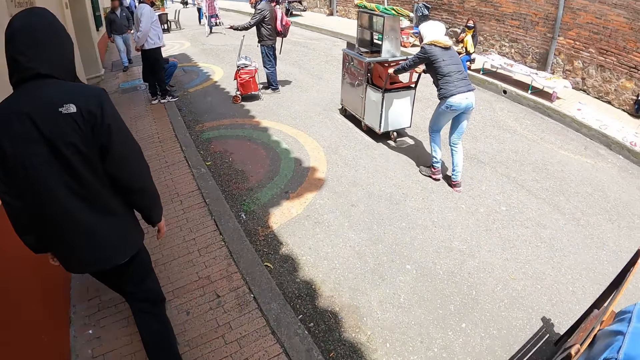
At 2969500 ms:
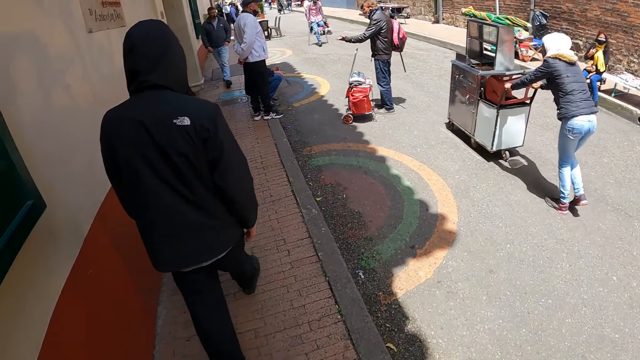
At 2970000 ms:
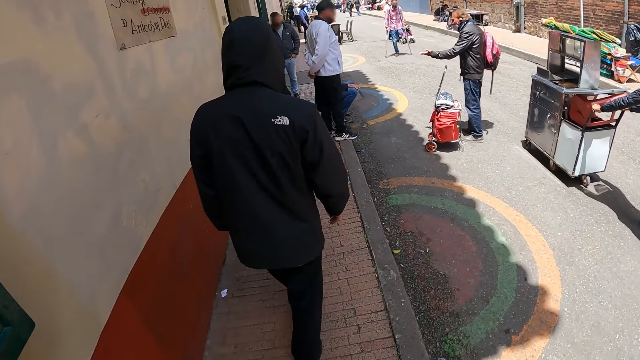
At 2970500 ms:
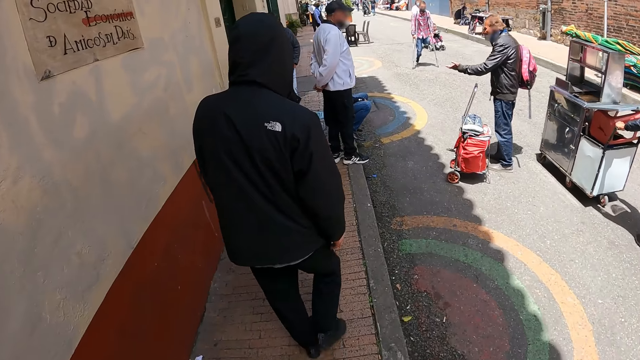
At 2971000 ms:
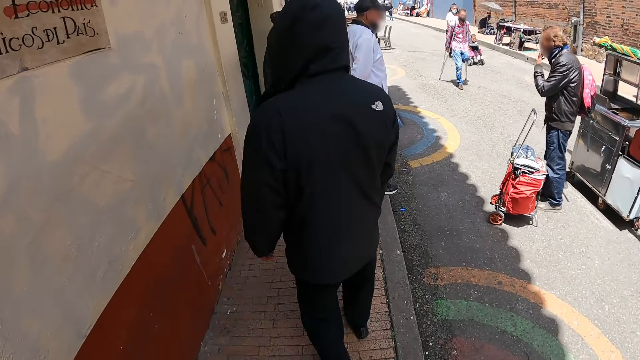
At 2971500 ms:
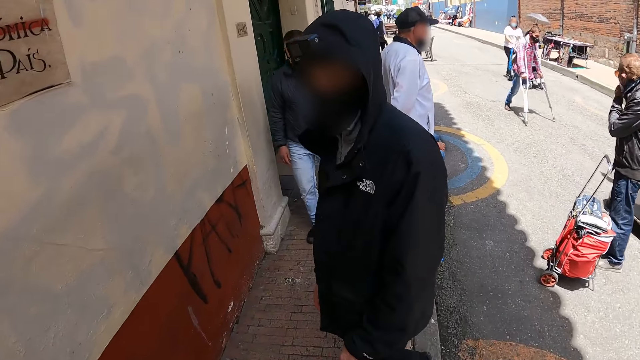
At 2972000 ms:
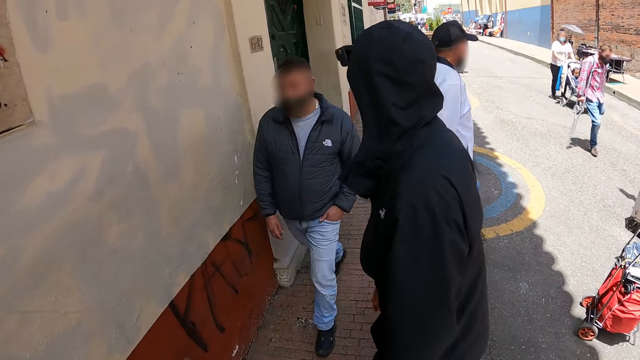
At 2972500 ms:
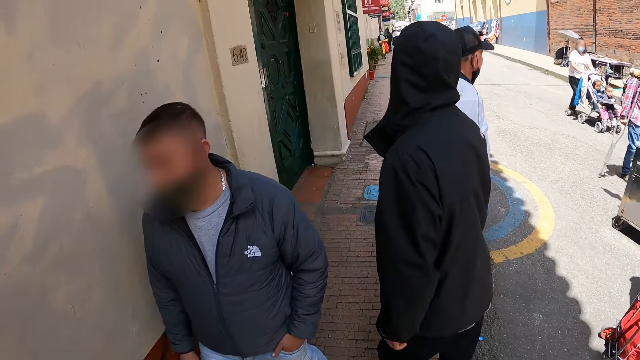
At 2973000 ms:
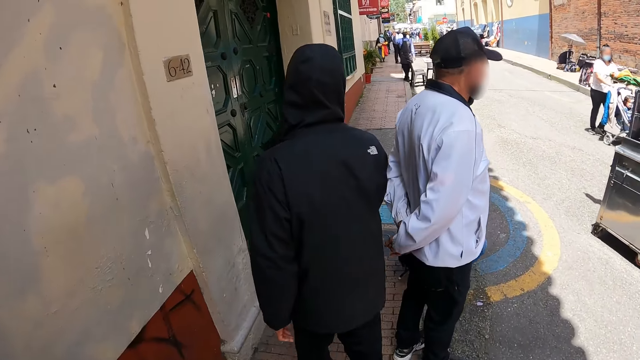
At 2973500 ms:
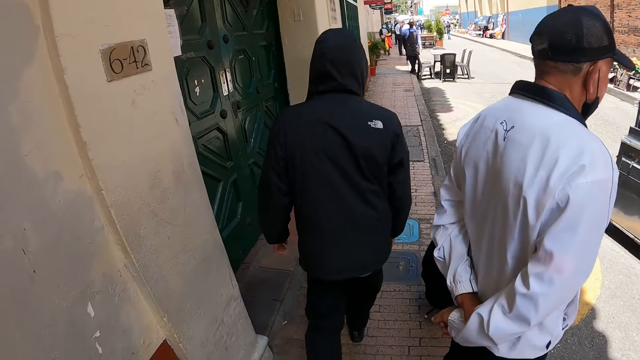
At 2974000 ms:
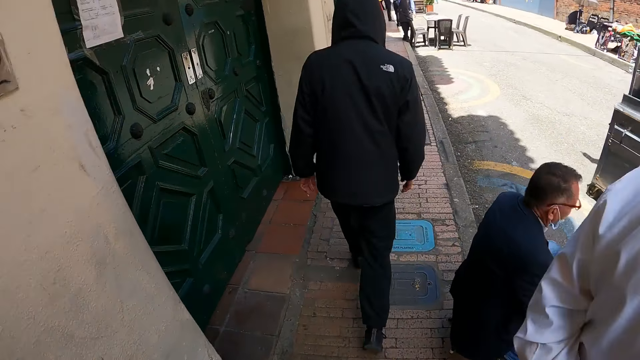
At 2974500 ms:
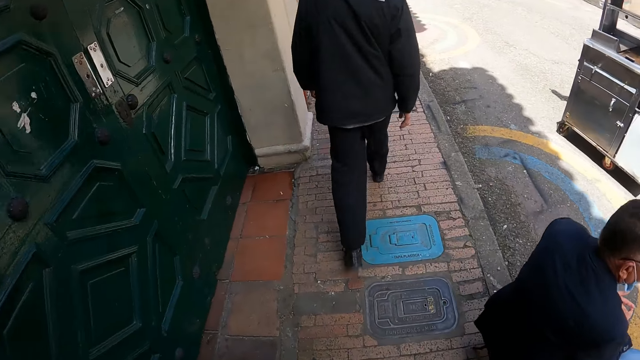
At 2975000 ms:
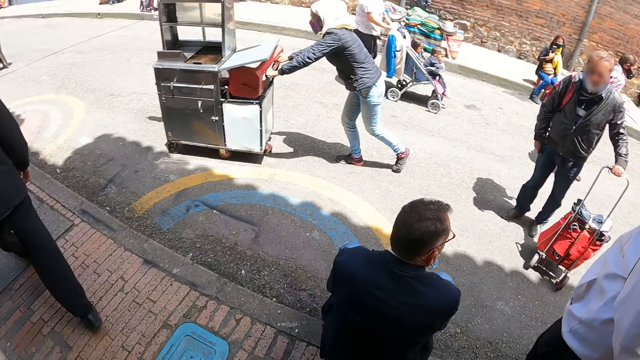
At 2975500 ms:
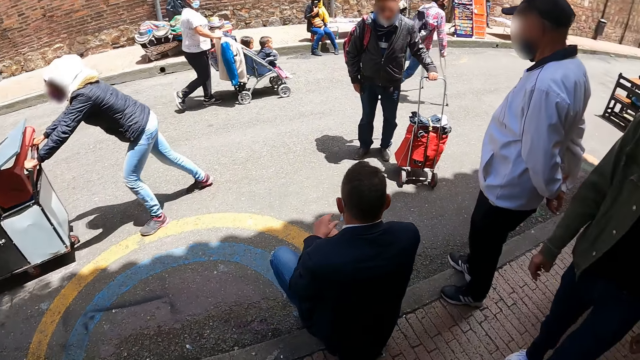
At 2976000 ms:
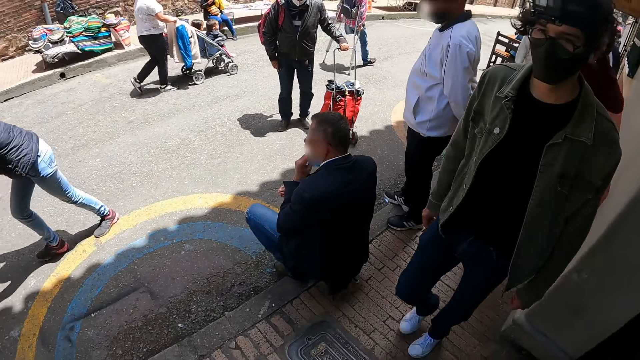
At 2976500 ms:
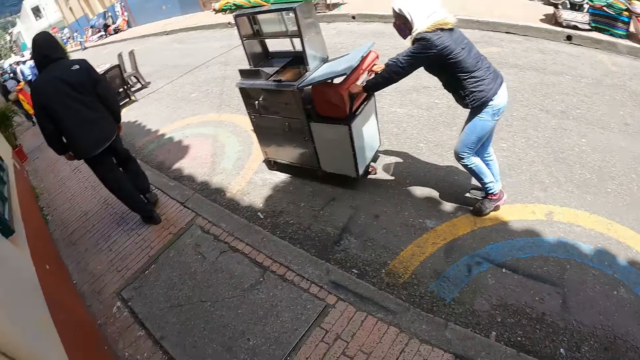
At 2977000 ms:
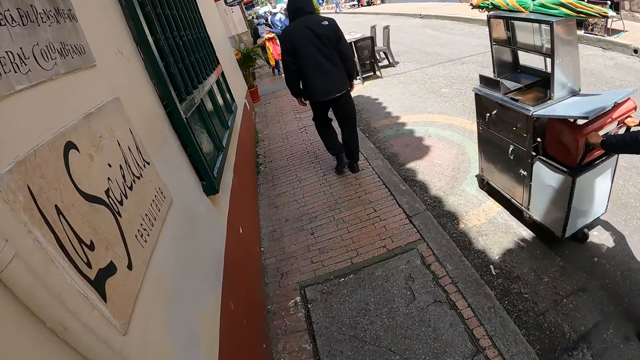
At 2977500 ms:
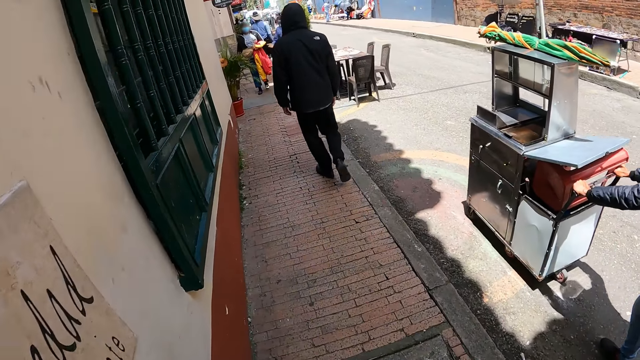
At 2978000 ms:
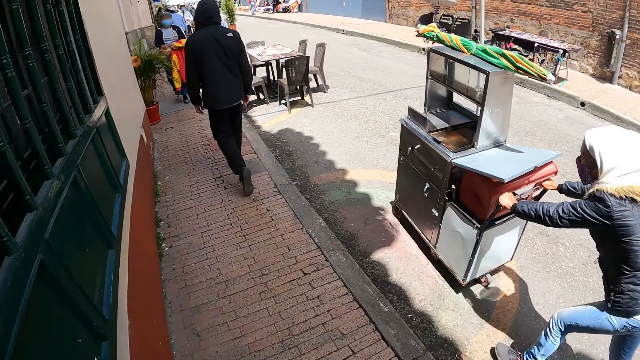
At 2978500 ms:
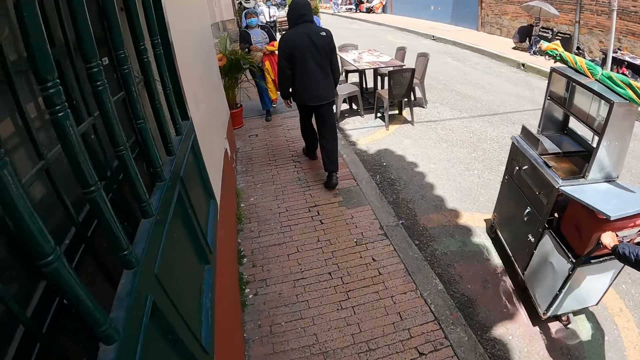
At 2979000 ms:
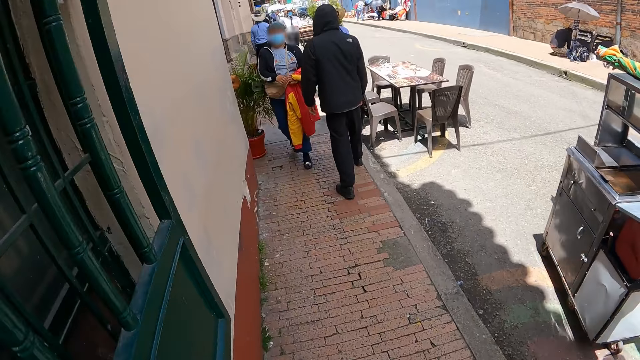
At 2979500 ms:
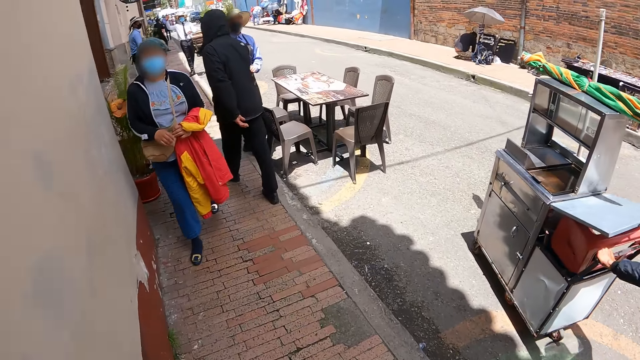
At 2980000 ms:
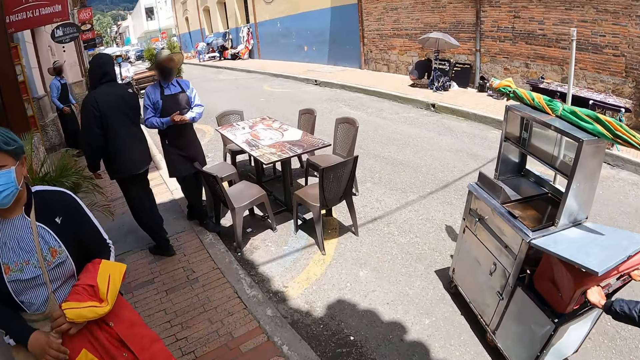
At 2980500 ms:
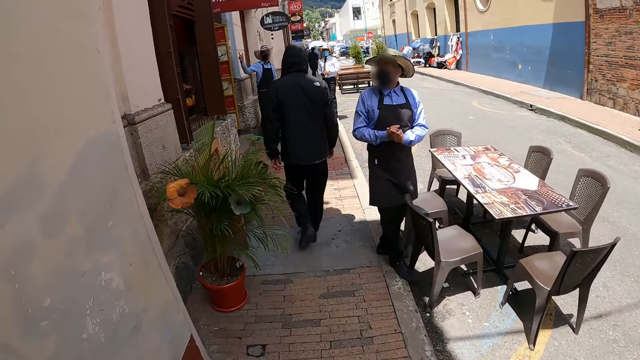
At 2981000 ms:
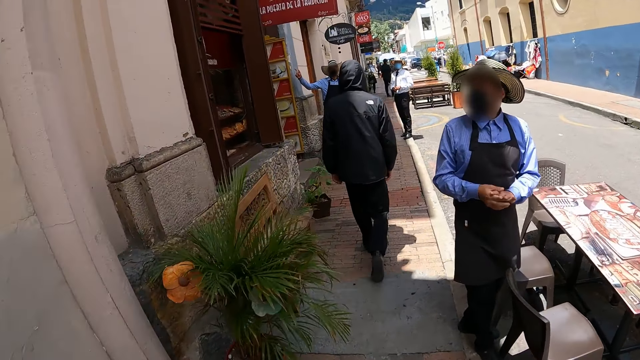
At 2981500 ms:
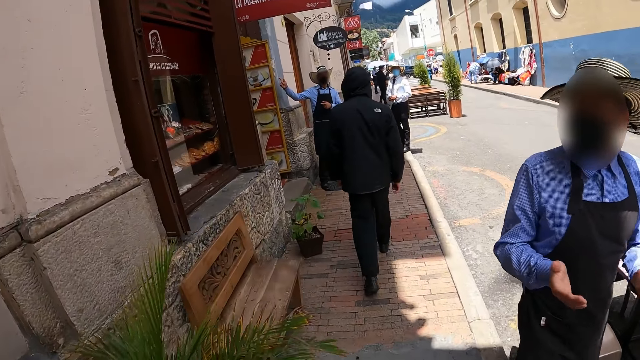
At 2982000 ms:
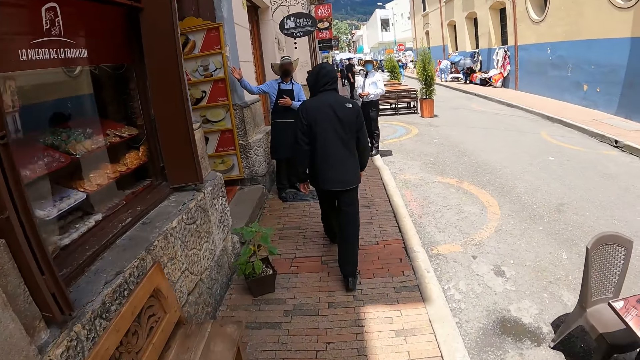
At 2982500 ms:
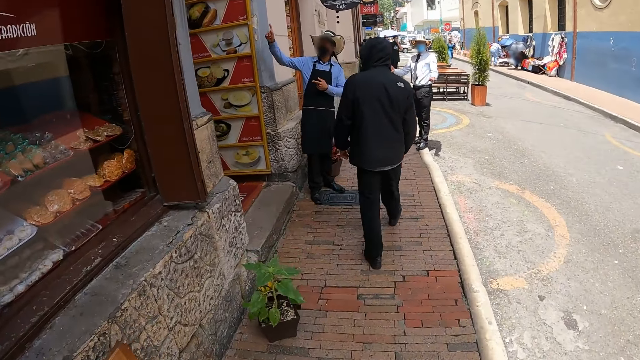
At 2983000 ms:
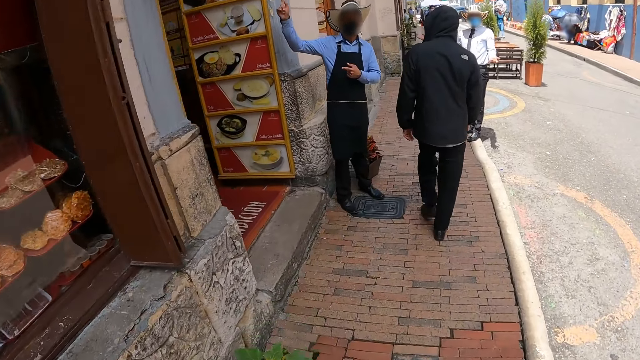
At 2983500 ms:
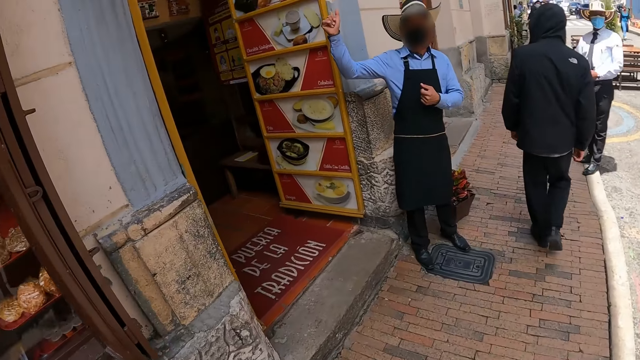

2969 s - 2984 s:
A man turns around. The man walks around. Another man walks around. The first man walks around.

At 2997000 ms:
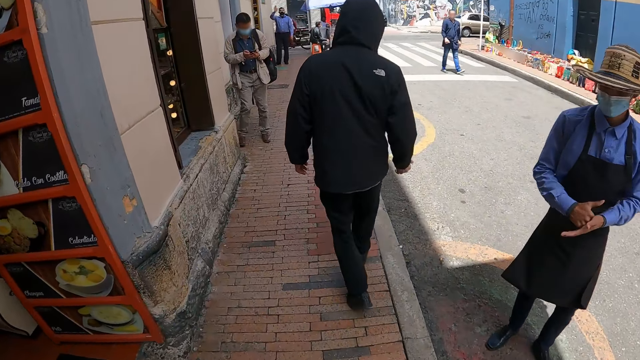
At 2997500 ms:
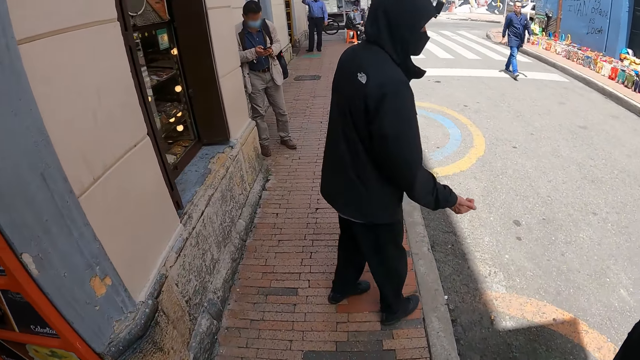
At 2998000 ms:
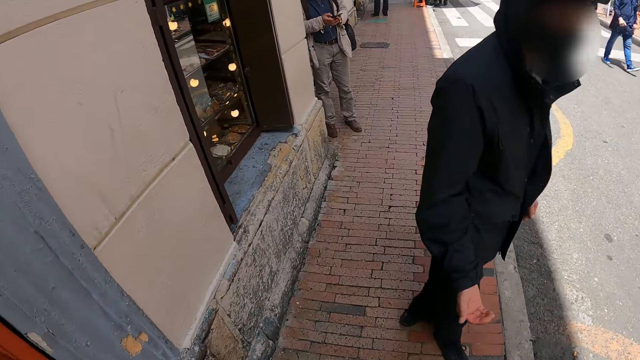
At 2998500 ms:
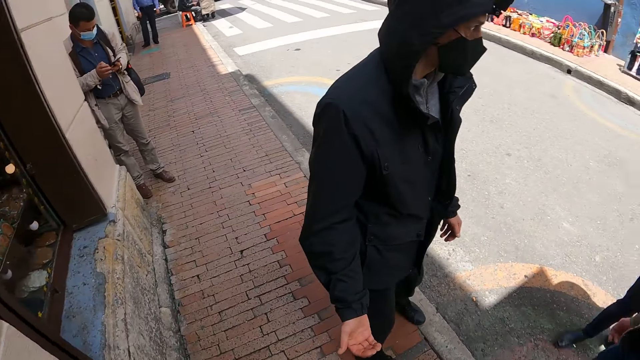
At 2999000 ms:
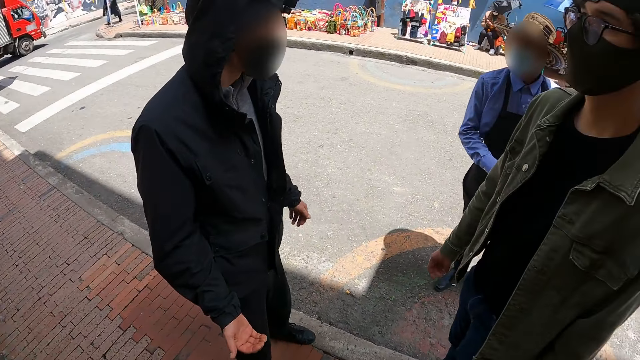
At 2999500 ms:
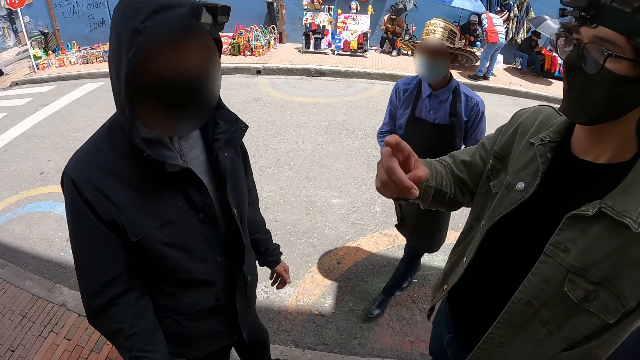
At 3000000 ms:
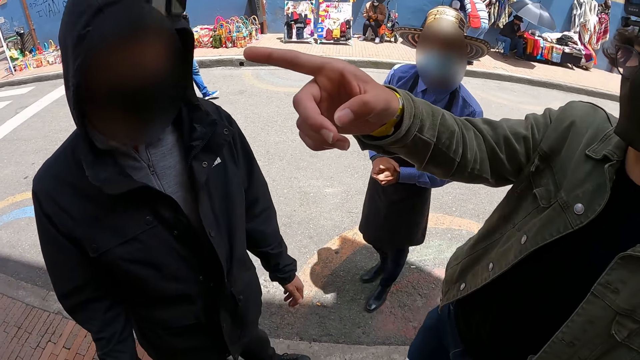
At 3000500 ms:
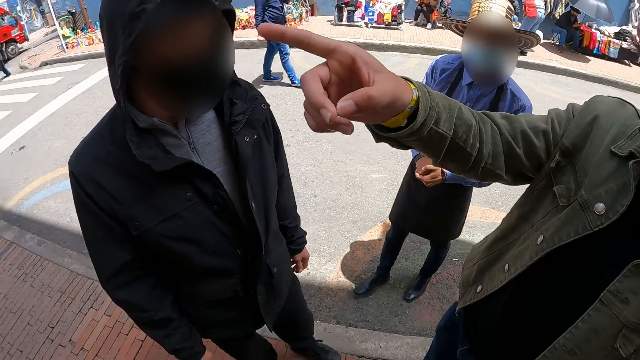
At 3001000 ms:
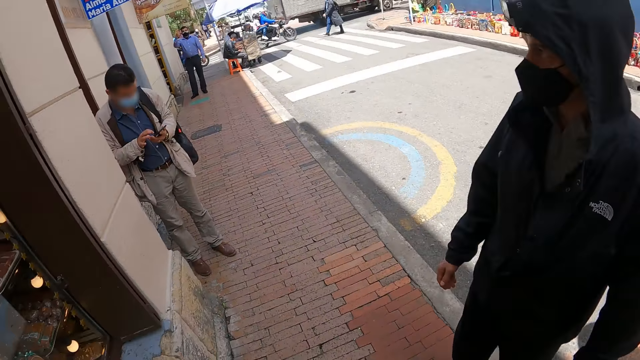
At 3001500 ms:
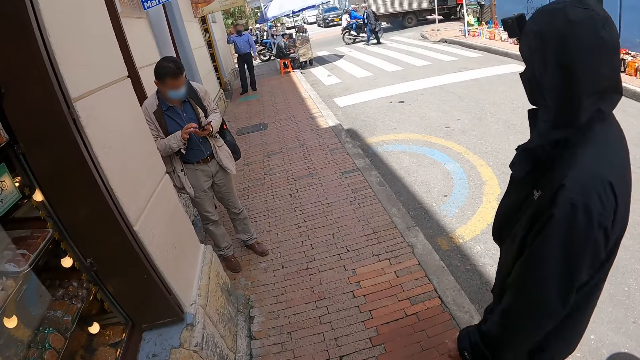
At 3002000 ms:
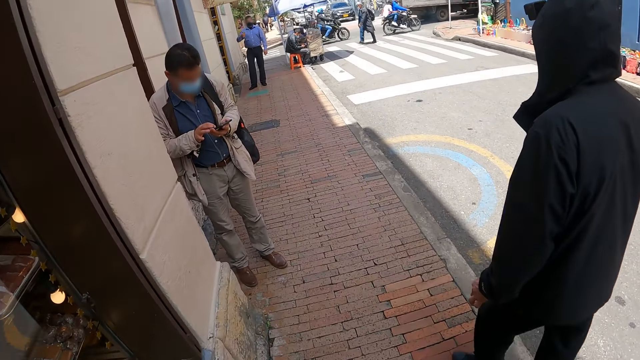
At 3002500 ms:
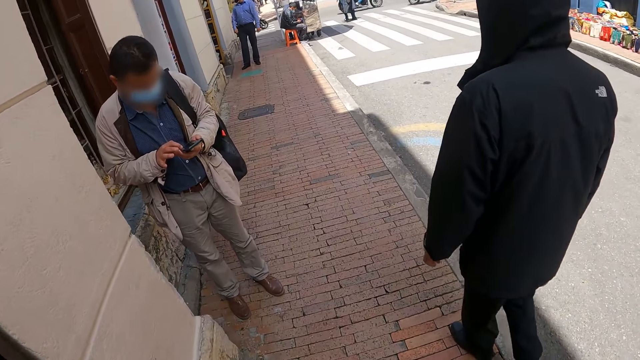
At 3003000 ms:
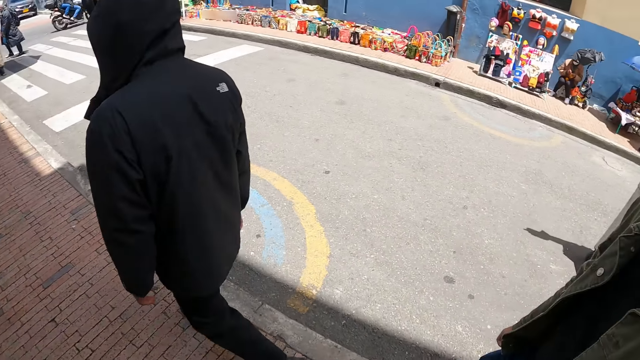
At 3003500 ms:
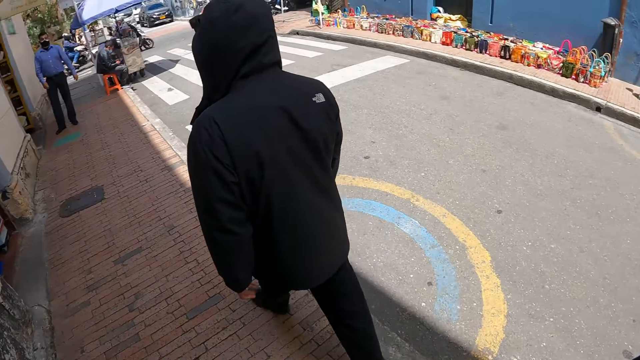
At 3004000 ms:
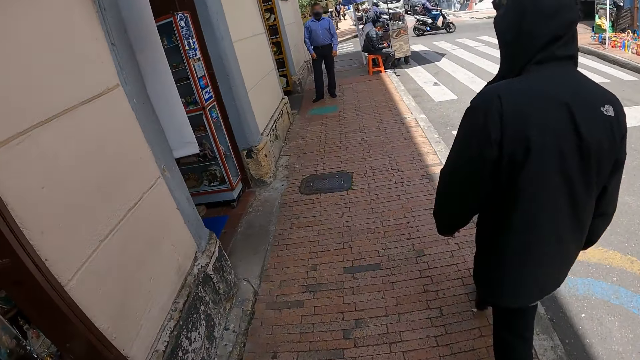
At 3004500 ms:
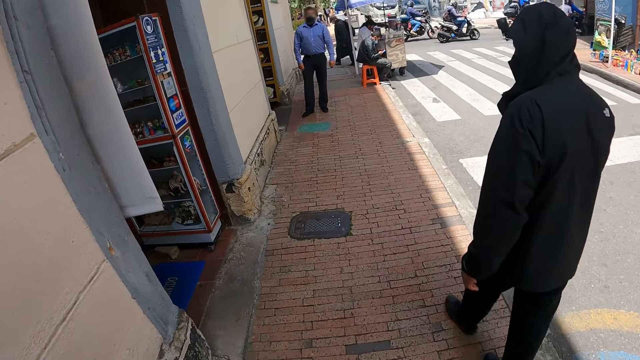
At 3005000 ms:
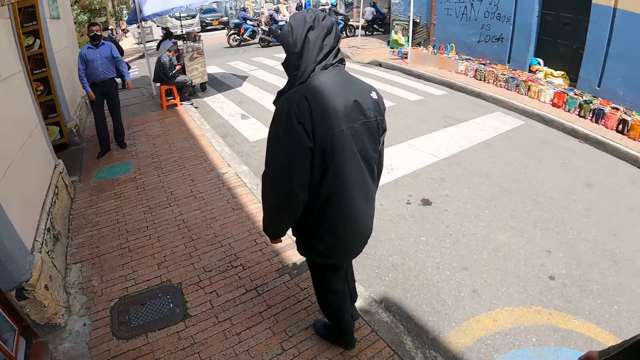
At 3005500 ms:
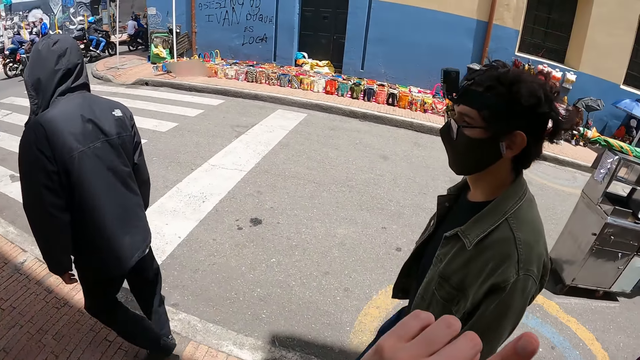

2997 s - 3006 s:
A man talks to another man. The camera wearer stops. They stare at the men. The other man points at the building. The camera wearer walks on the pavement.
